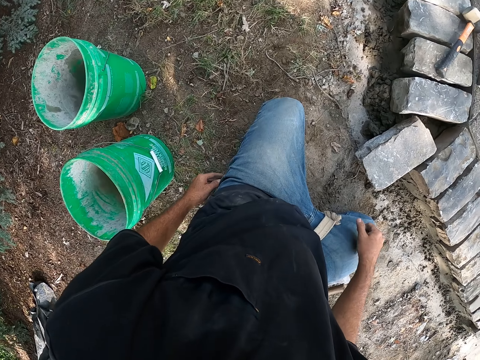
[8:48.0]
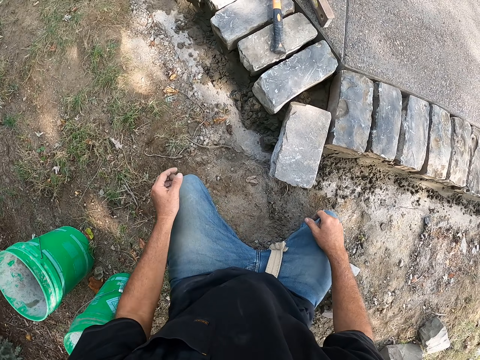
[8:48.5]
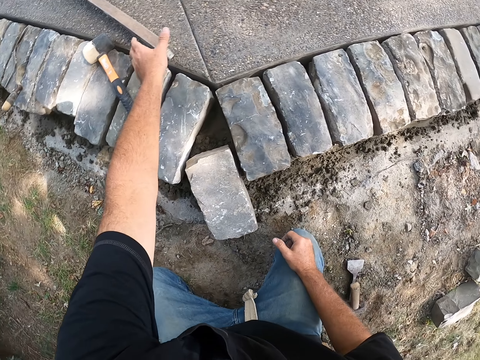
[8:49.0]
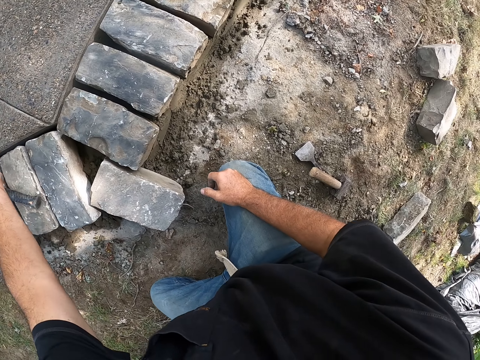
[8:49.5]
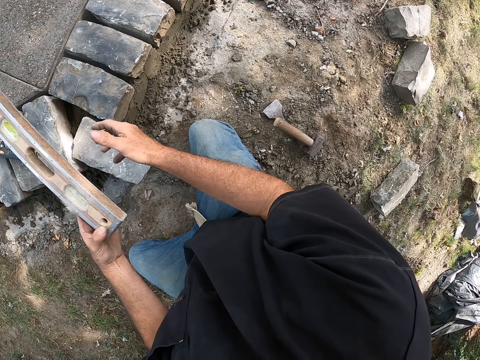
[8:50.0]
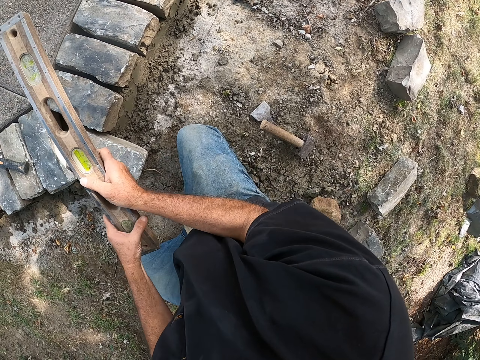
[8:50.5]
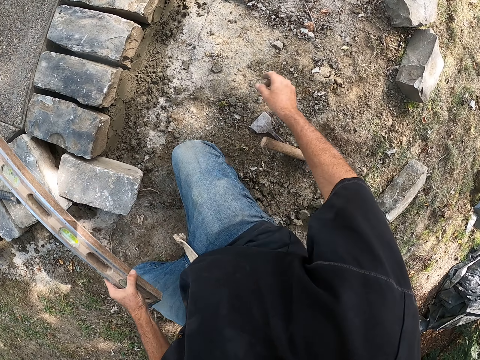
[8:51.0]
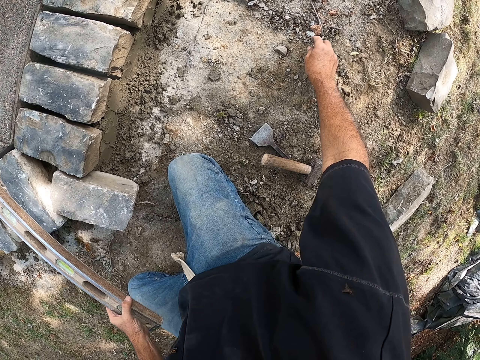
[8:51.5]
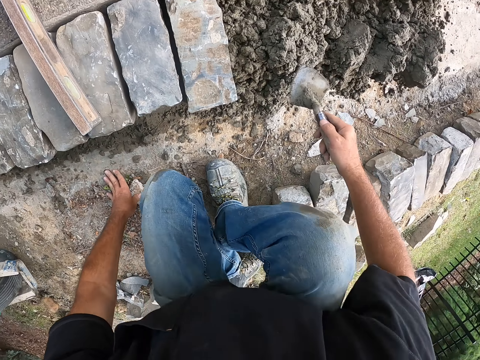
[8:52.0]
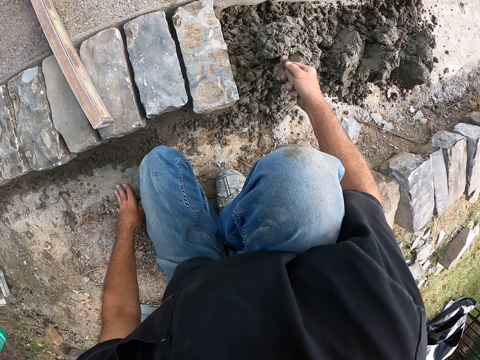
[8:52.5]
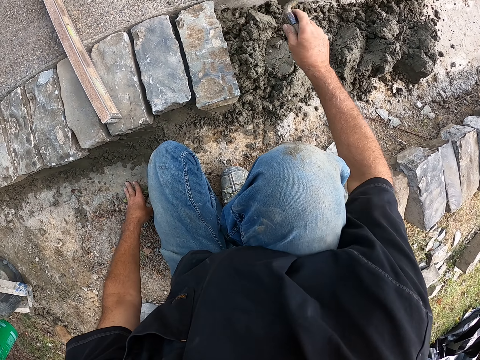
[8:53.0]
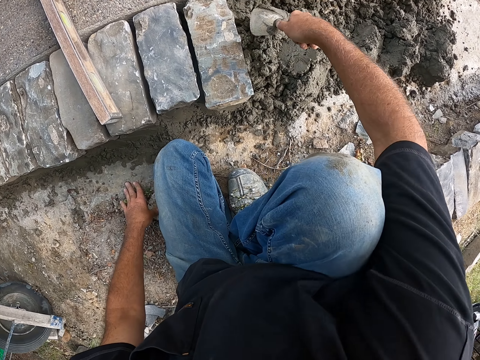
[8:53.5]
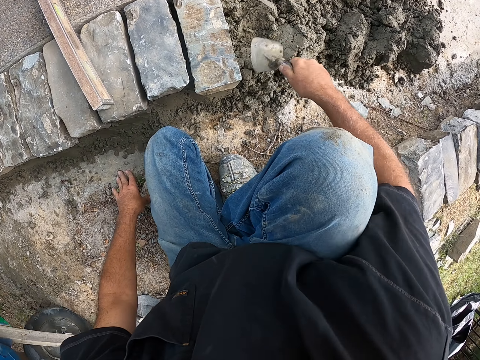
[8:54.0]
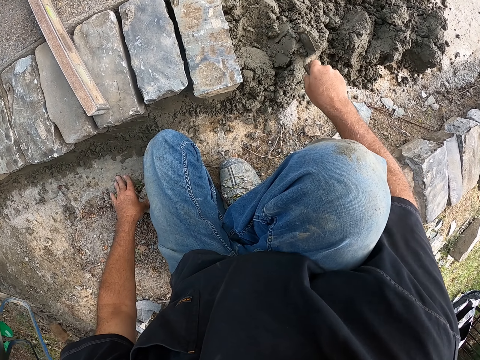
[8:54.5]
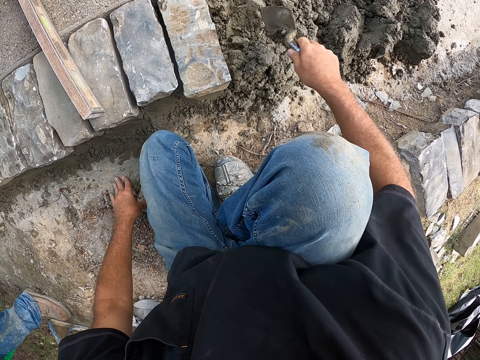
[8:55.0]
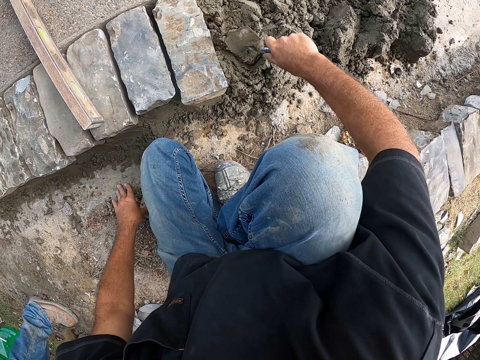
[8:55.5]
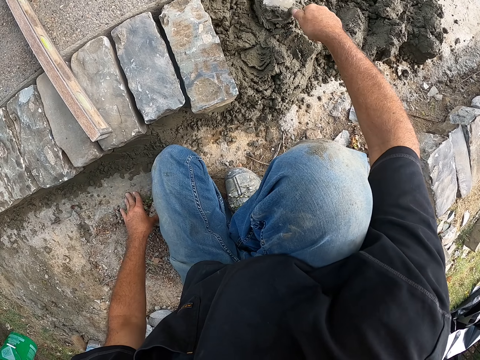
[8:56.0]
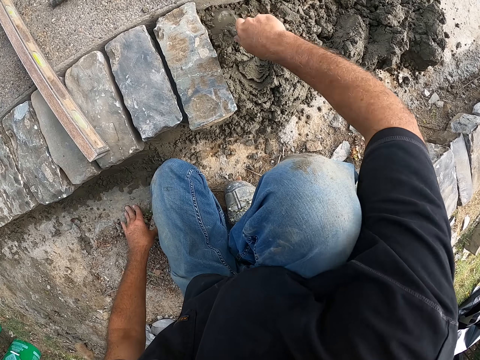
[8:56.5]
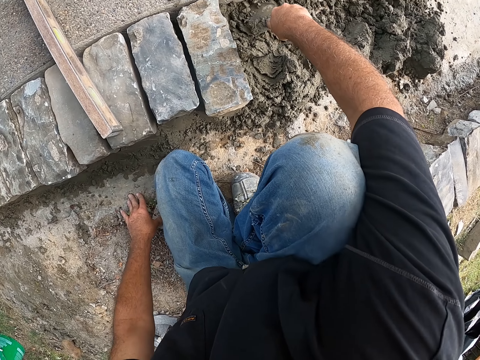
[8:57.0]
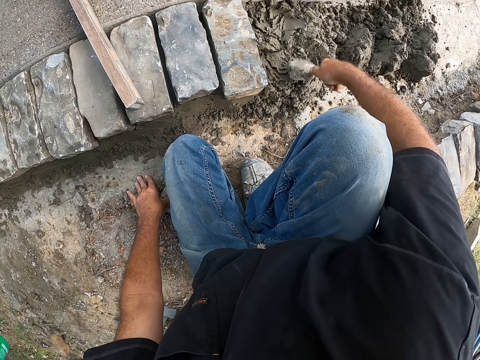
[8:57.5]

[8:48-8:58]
The camera wearer looks around a construction site. He picks up the plumb level from the floor with his left hand. He puts down a meter level. He touches the plumb level with his right hand. He holds a hand shovel with his right hand. He mixes mortar on the ground with the hand shovel in his right hand. A man walks around the construction site.

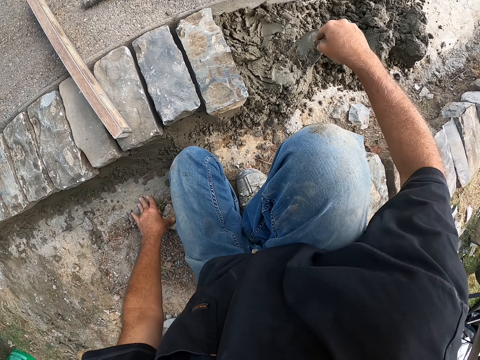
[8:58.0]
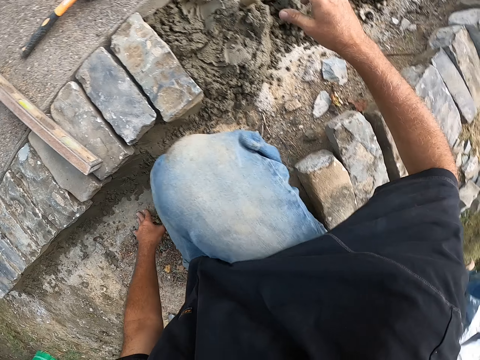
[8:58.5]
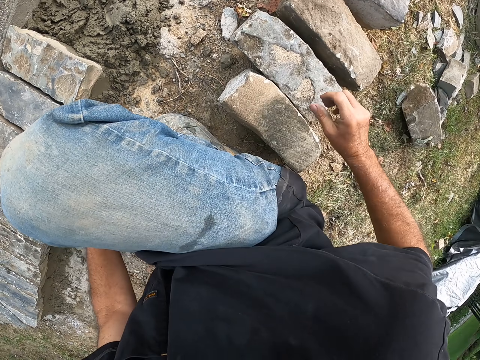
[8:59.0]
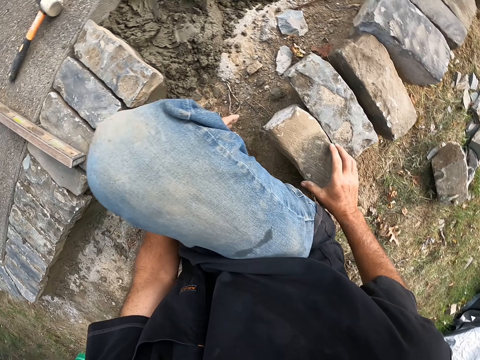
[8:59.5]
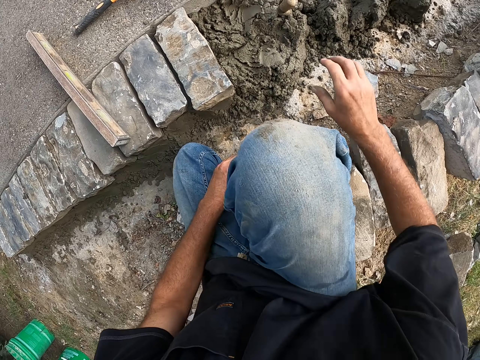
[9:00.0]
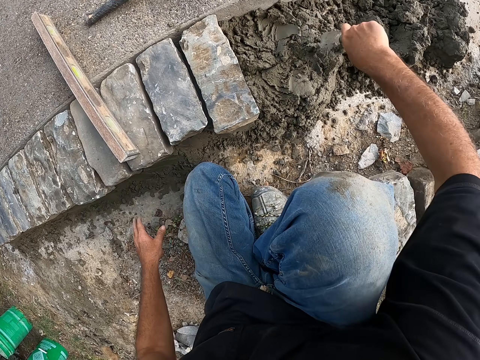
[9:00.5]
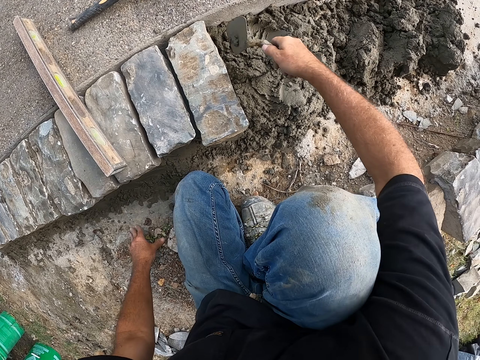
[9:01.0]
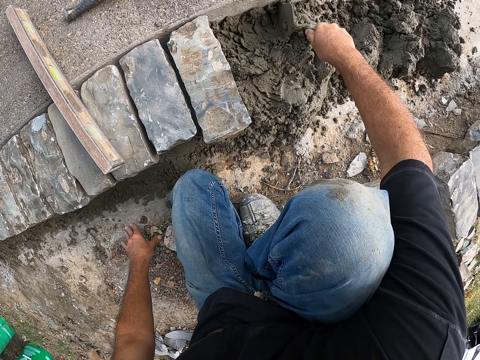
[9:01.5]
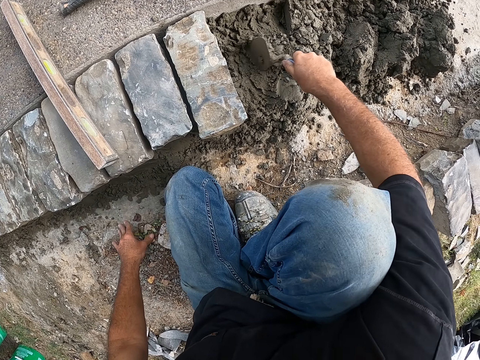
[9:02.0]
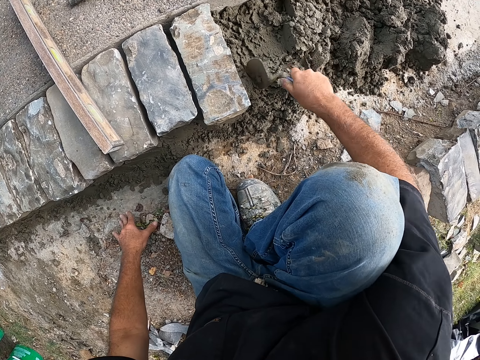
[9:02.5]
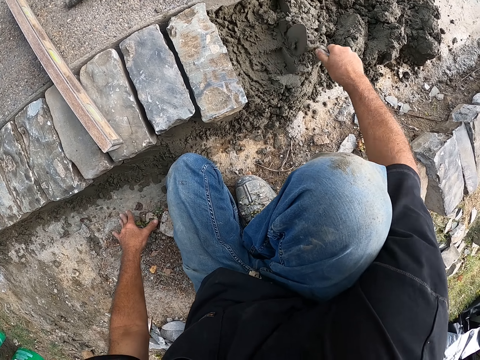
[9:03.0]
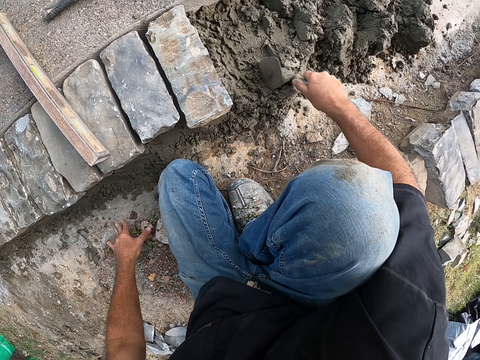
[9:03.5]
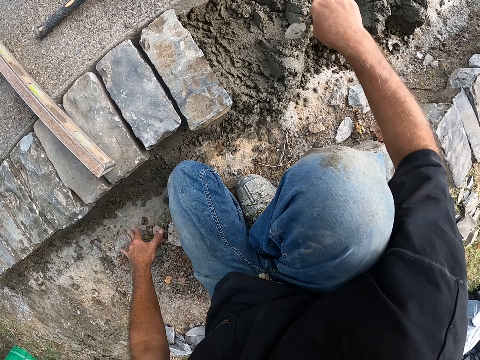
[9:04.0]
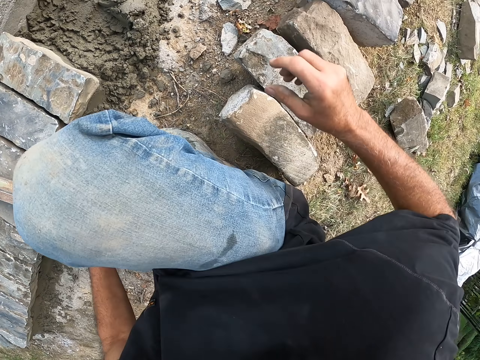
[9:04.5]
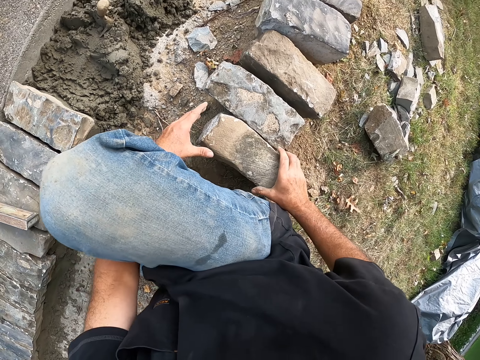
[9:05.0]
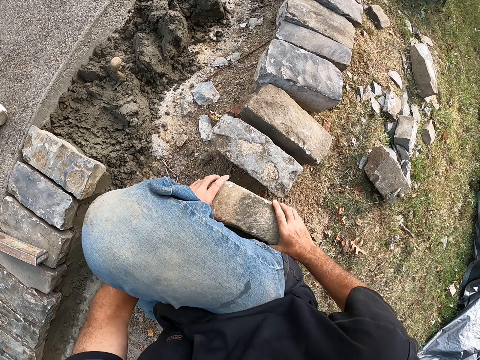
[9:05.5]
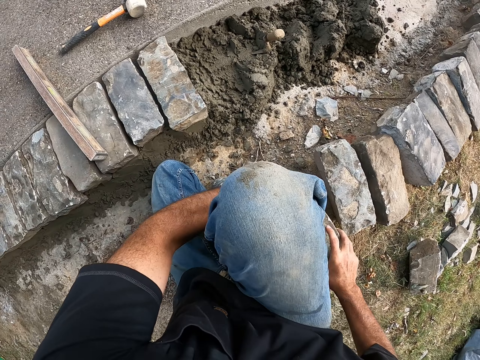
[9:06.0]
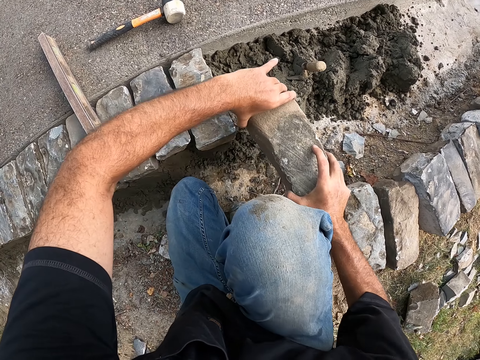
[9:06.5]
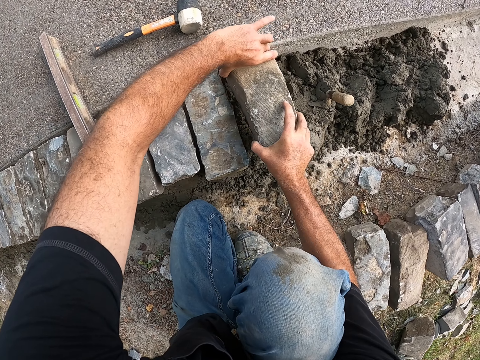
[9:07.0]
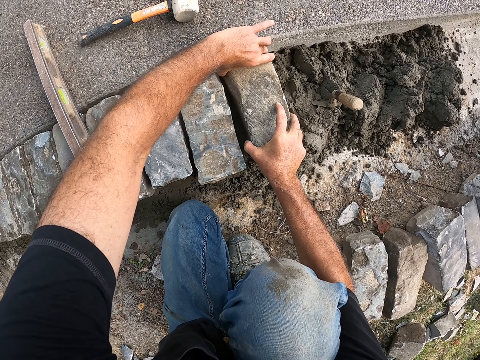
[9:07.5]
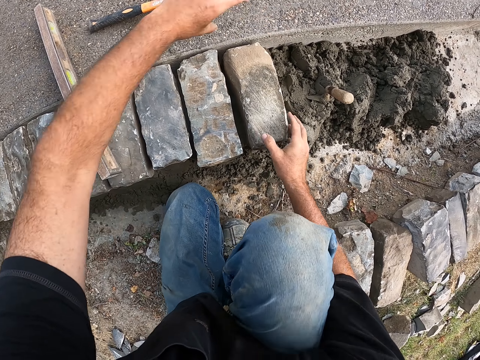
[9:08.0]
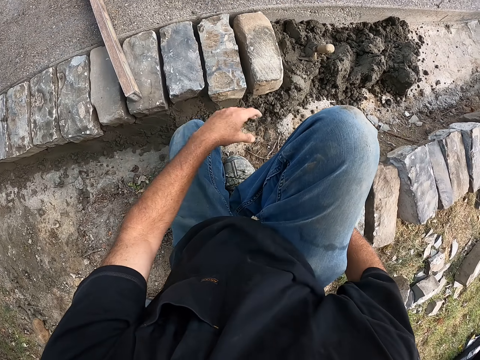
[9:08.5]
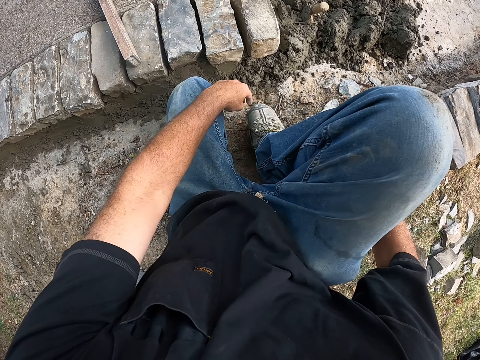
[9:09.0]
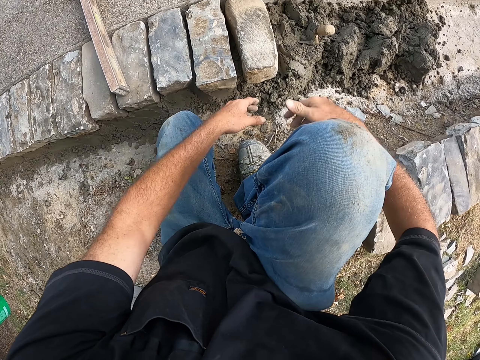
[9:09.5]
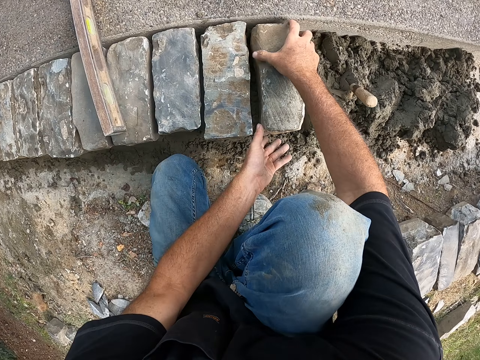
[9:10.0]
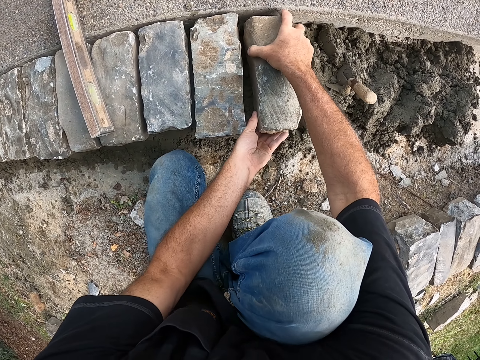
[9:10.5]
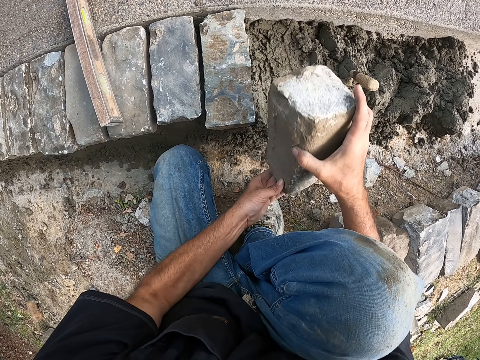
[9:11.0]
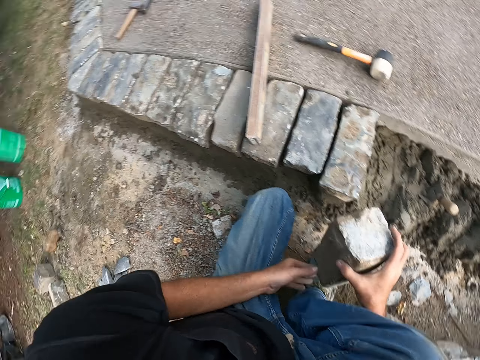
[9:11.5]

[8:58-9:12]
The camera wearer drops the hand shovel in the mortar with his right hand. He adjusts a block on the ground. He touches a stone with his right hand. He picks up the hand shovel from the mortar with his right hand. He shifts the mortar on the ground with the hand shovel in his right hand. He mixes cement on the ground. He drops the hand shovel in the mortar with his right hand. He picks up the stone from the ground with his hands. He drops the stone on the mortar with his hands. He adjusts the block on the ground. He picks up the stone from the mortar with his hands. He adjusts the block on the ground.

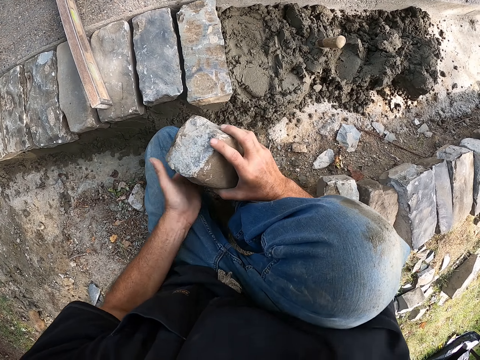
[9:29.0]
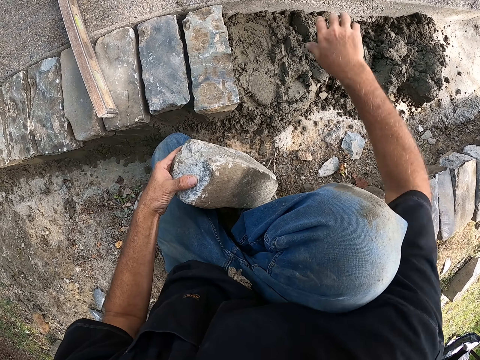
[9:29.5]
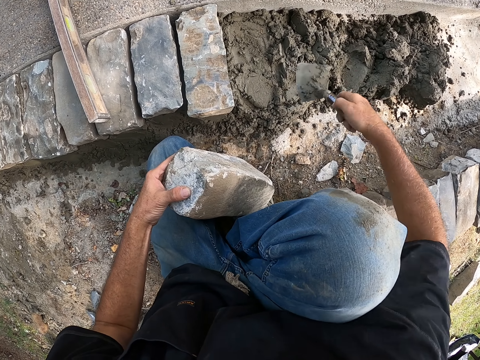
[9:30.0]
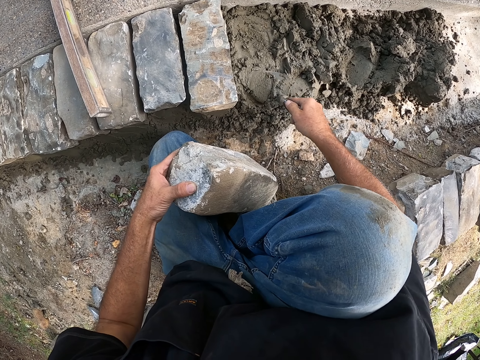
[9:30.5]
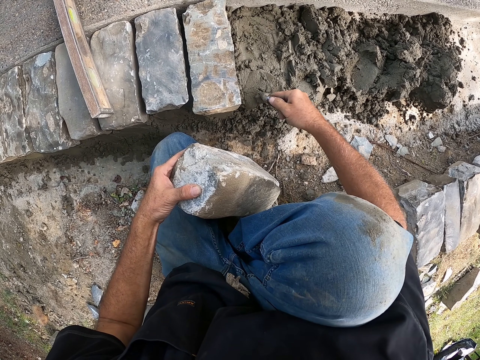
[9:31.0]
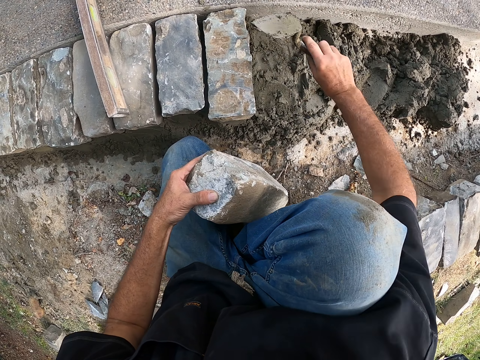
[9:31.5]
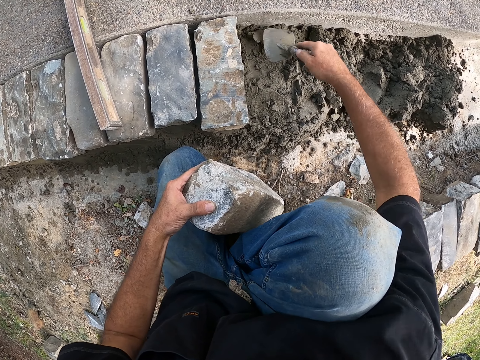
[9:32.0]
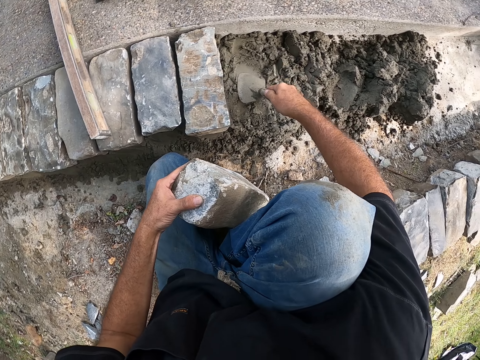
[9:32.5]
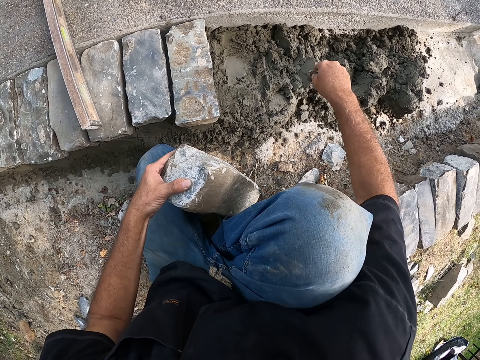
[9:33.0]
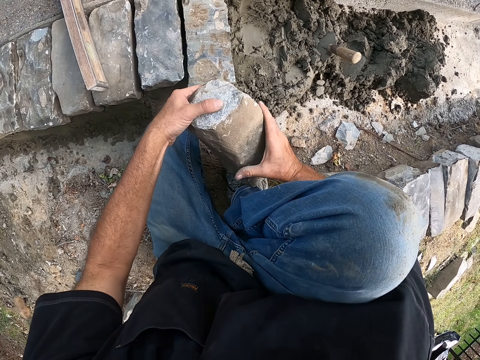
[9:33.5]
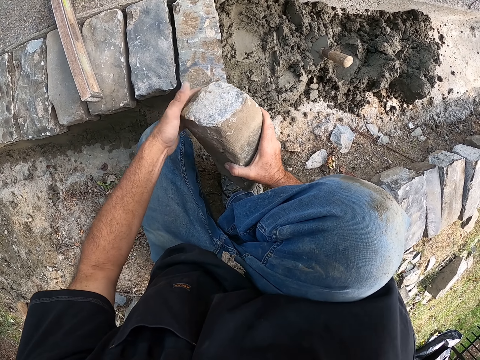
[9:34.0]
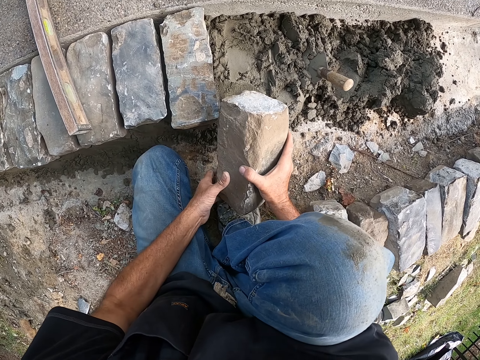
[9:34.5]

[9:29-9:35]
The camera wearer places the stone block on his right leg with both hands. He holds the stone block with his left hand. He picks up the trowel from the mortar on the ground with his right hand. He carries mortar from the ground with the trowel in his right hand. He drops the mortar on the ground with the trowel in his right hand. He spreads the mortar on the ground with the trowel in his right hand. He drops the trowel on the mortar with his right hand. He holds the stone block on his right leg with both hands. He lifts the stone block from his right leg with his right hand.
